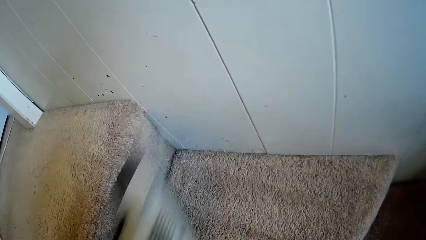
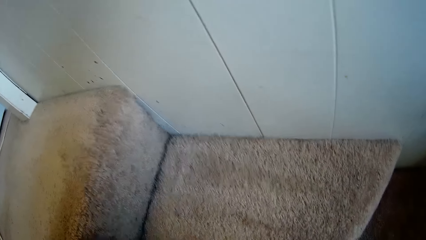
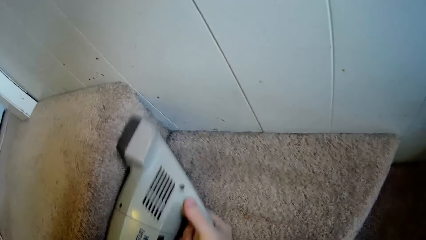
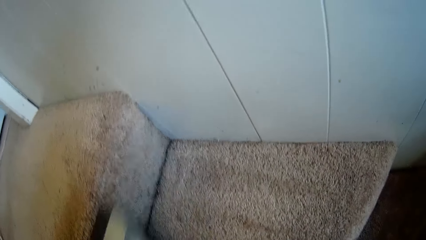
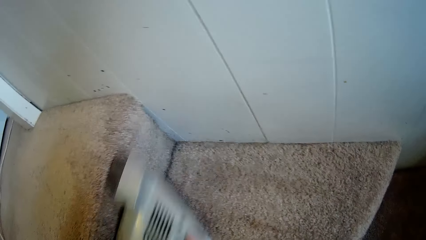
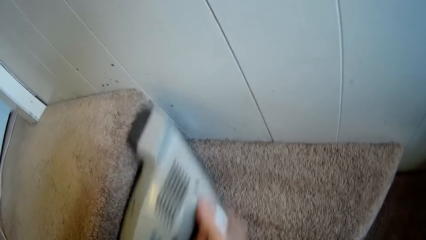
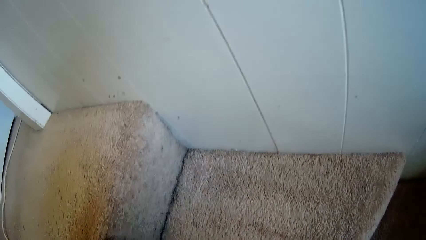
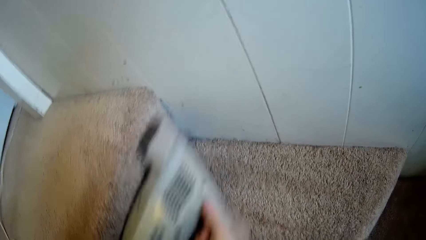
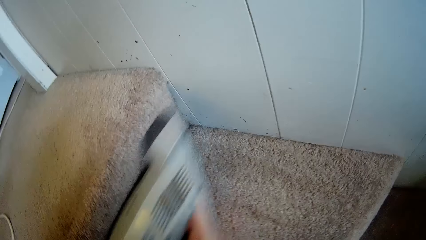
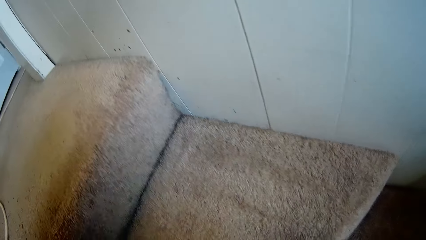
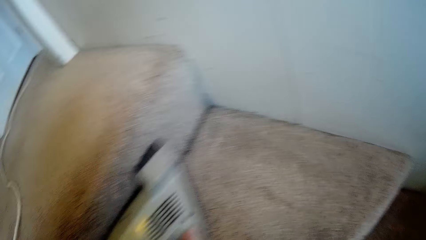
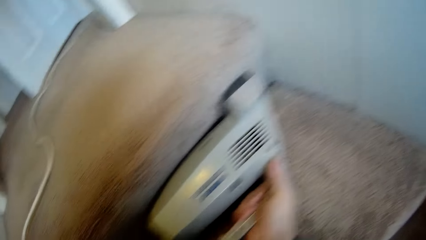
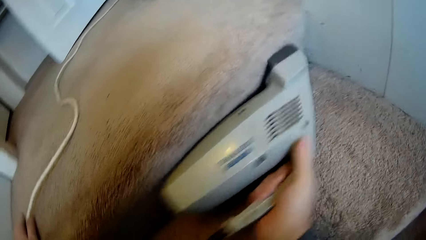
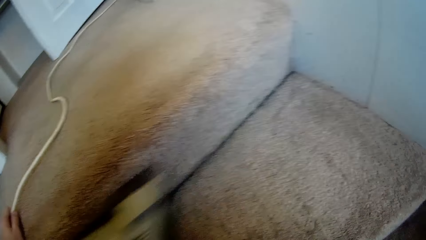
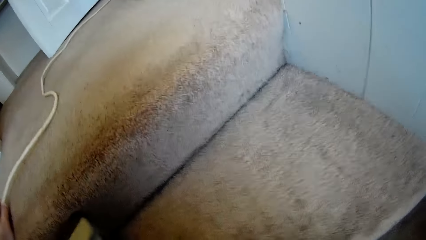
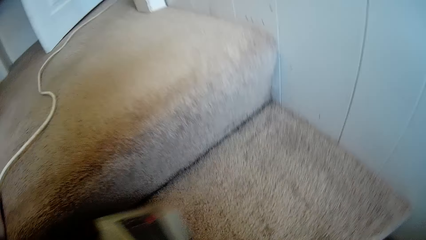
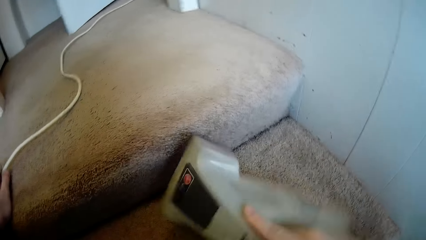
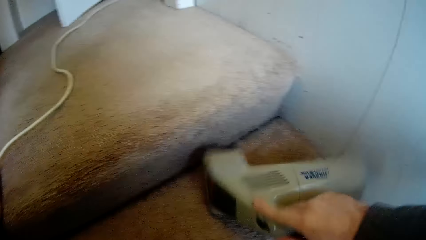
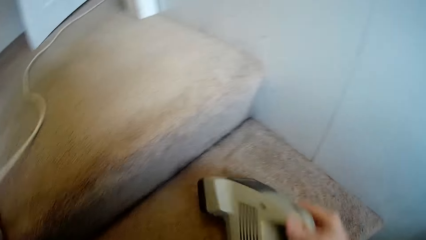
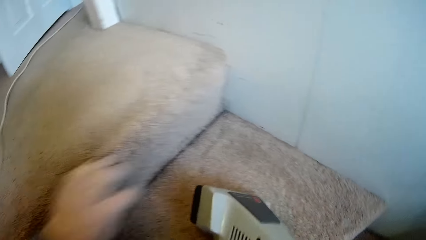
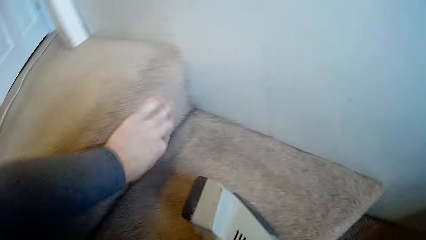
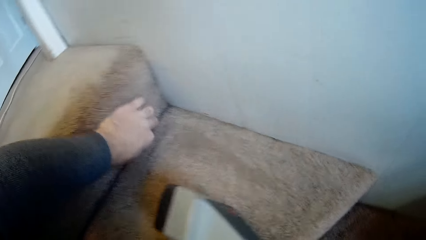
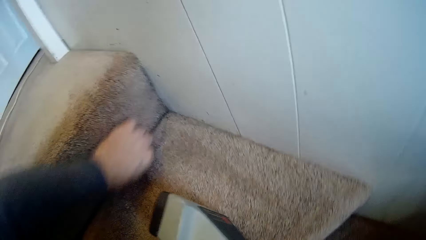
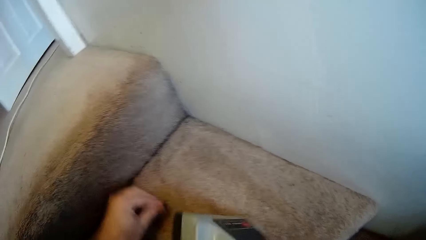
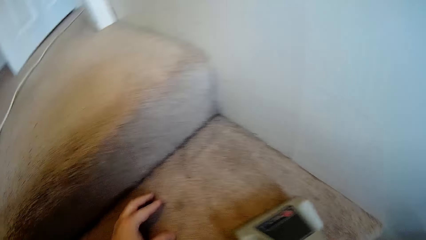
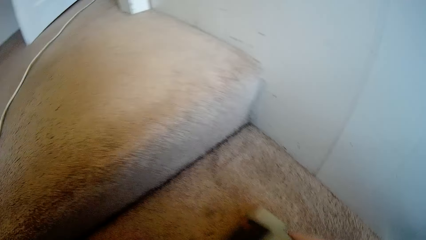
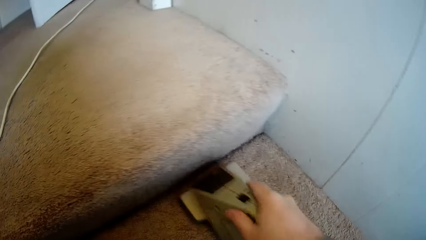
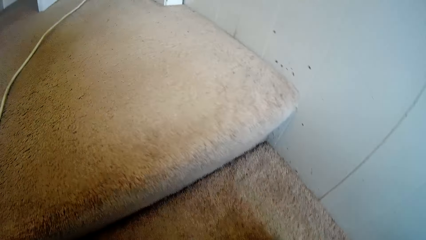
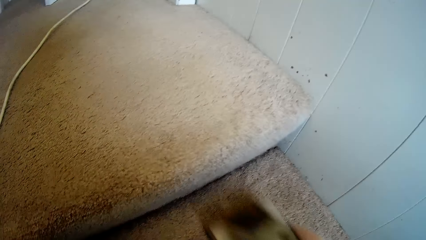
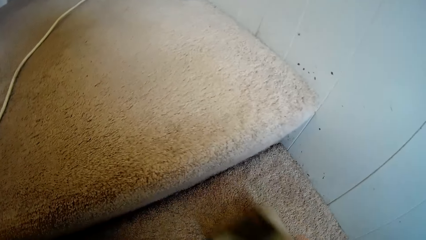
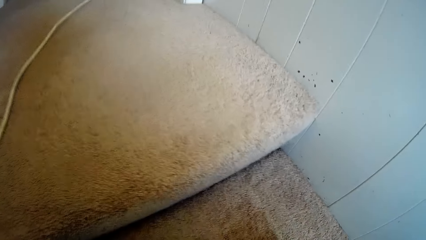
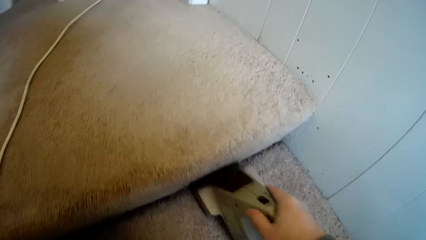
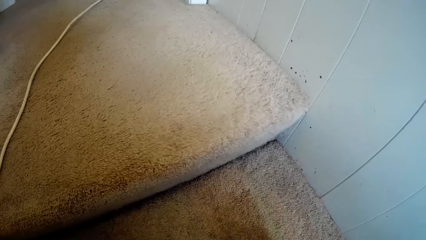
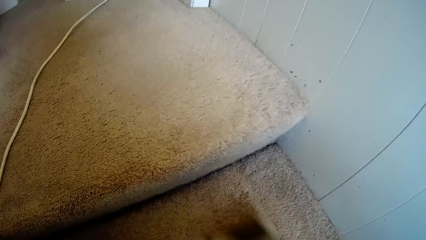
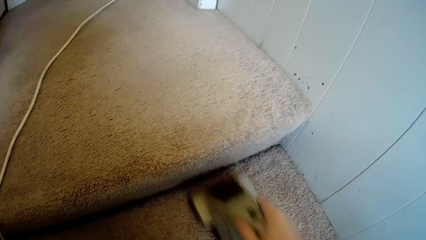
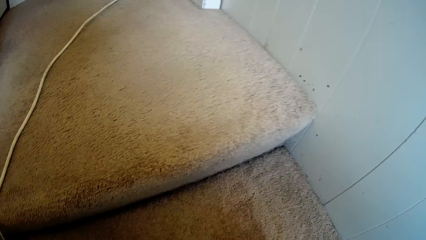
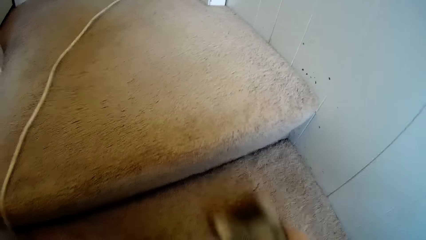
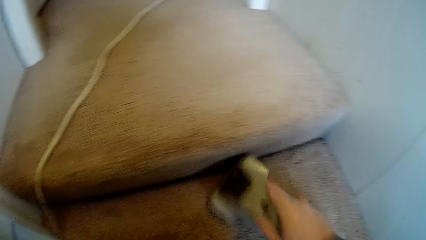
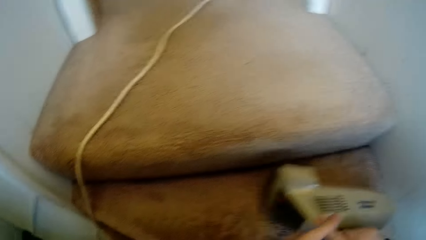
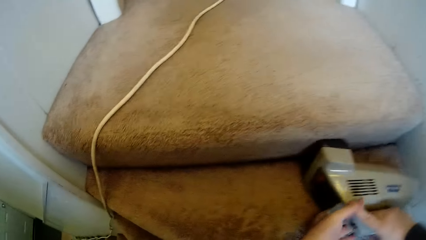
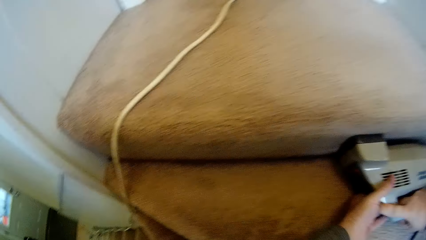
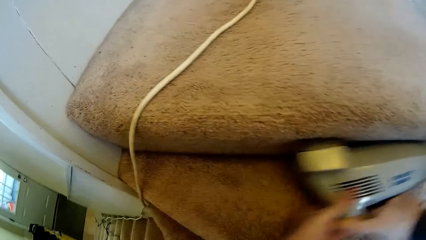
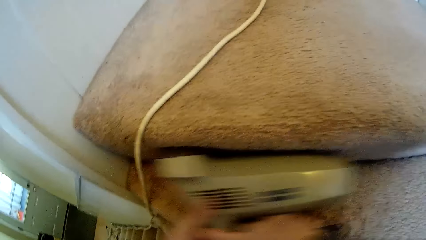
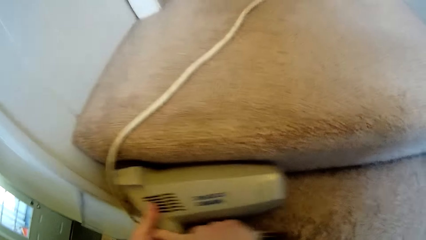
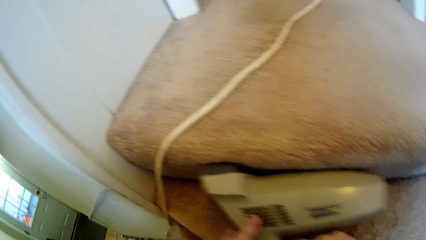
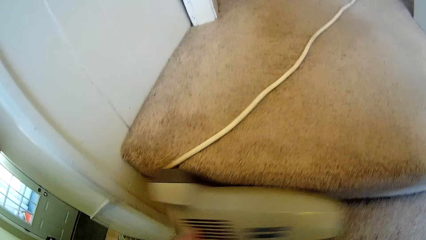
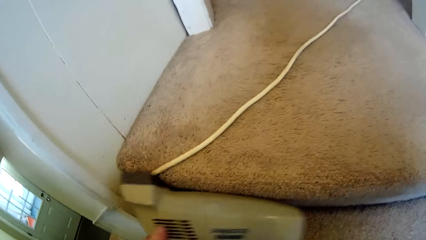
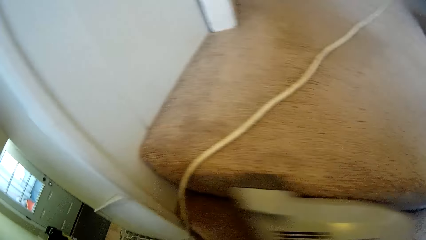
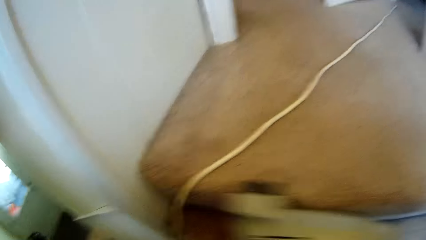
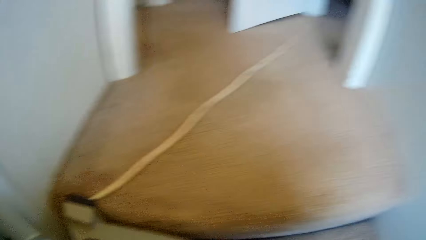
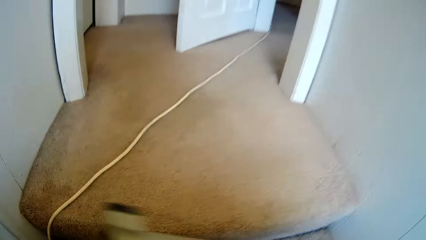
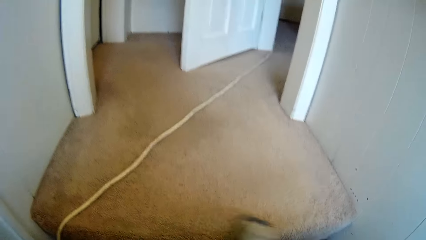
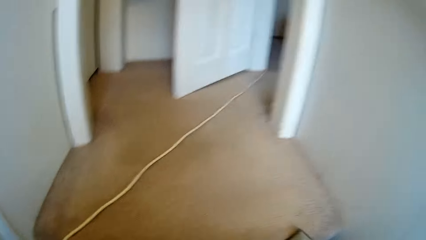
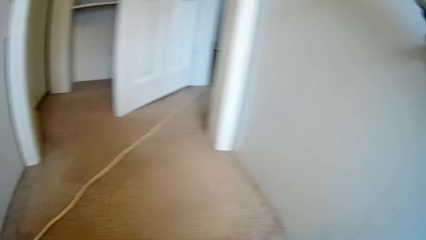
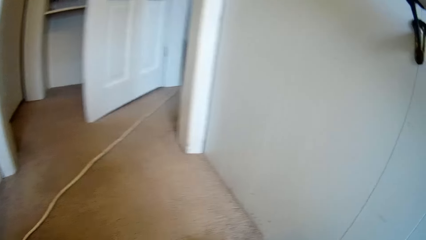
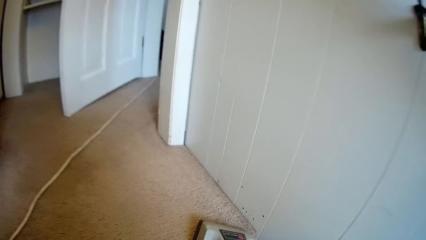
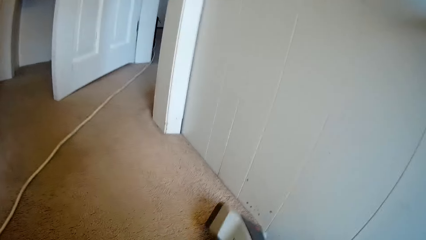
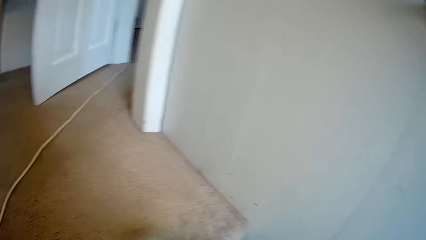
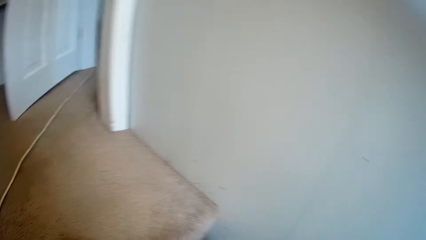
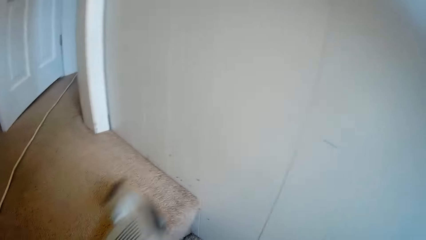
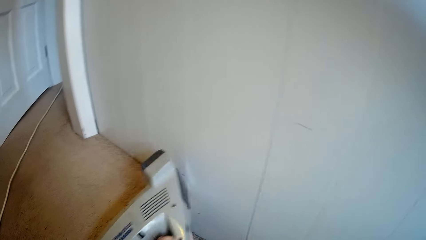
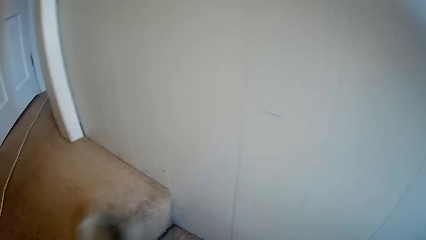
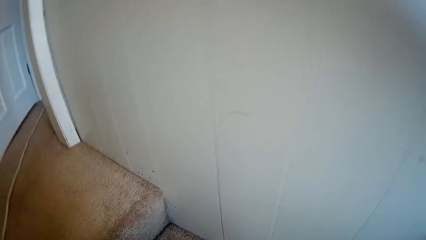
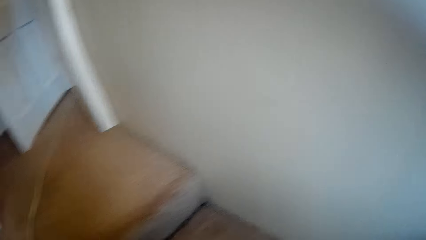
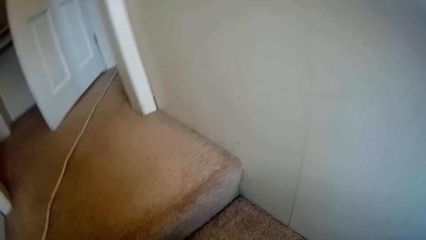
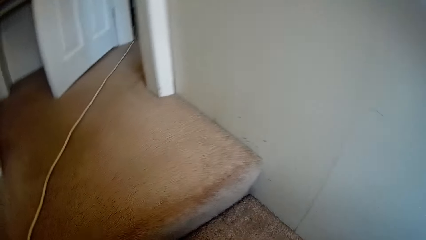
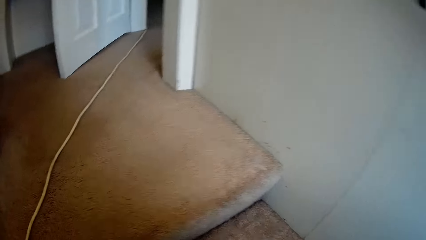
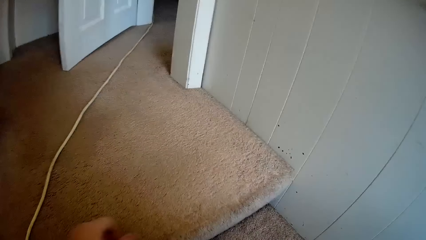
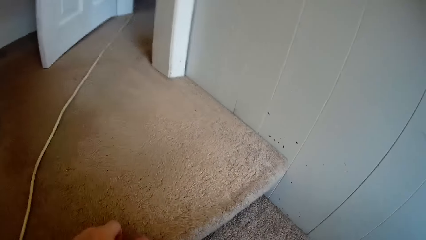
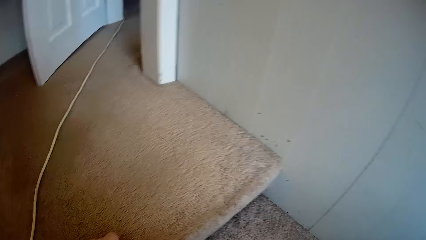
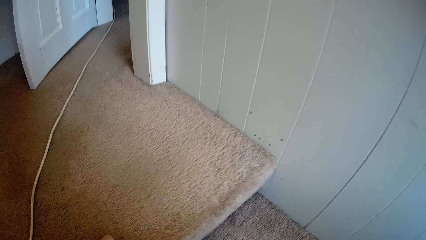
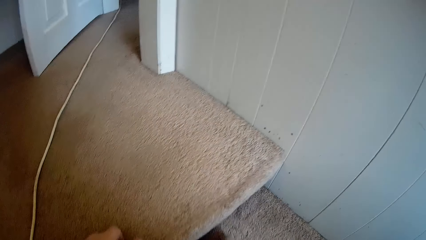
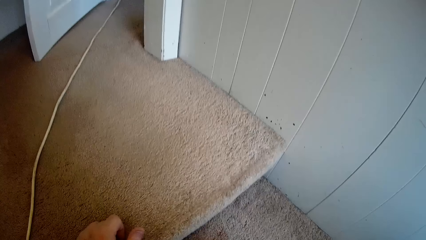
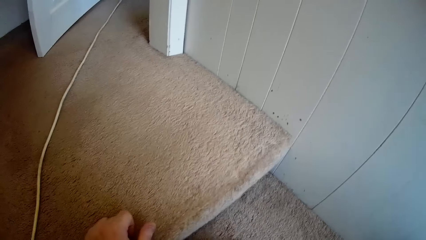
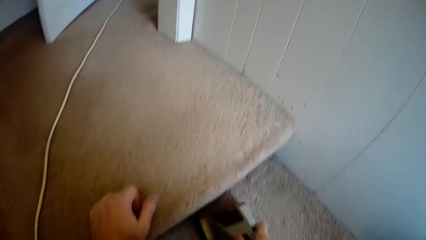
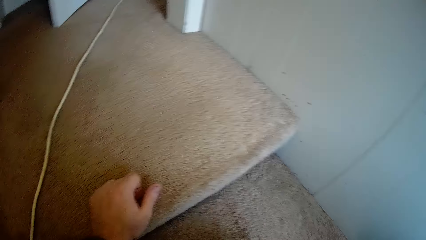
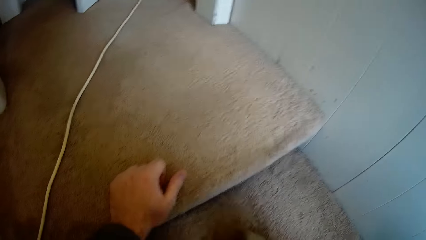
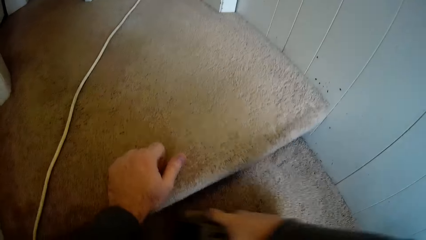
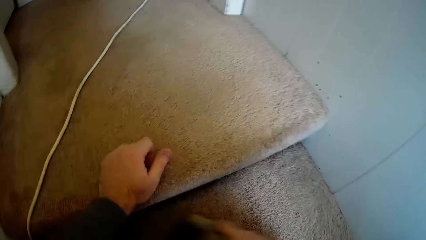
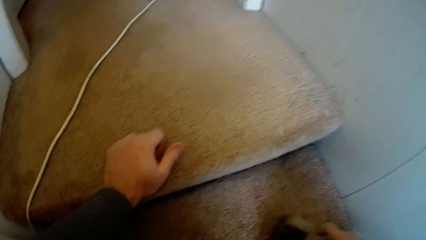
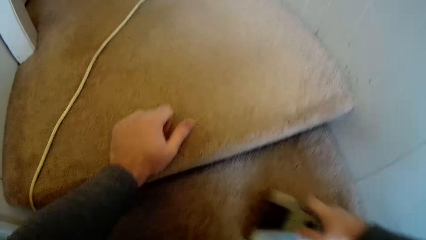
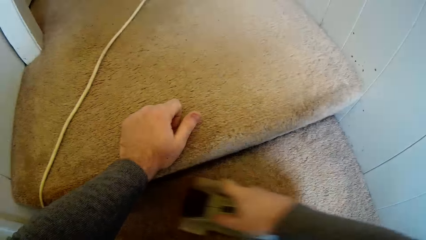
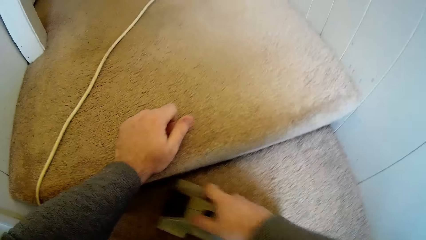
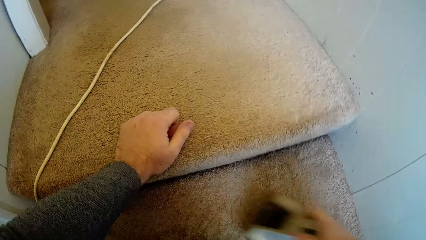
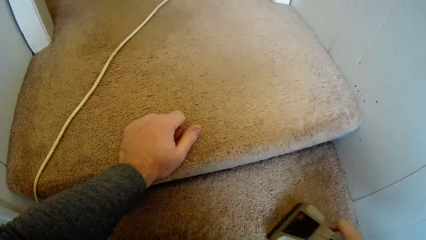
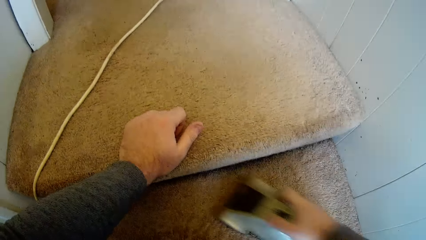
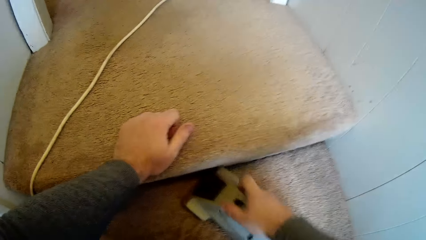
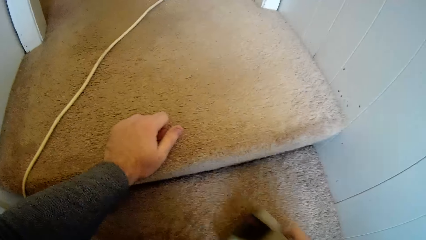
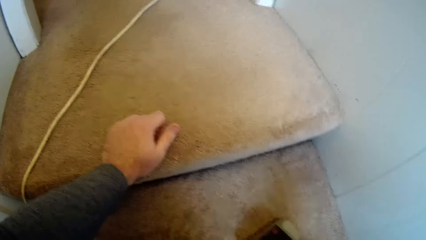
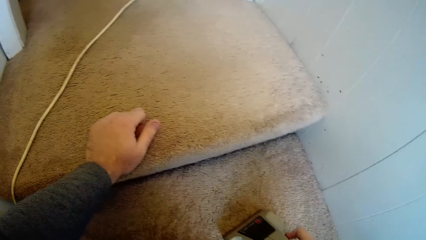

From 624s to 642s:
The camera wearer touches something. They clean the staircase carpet.
